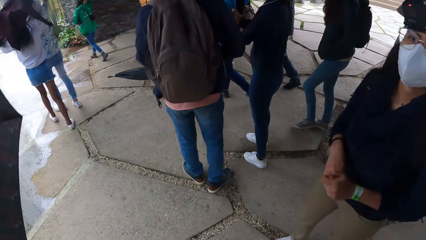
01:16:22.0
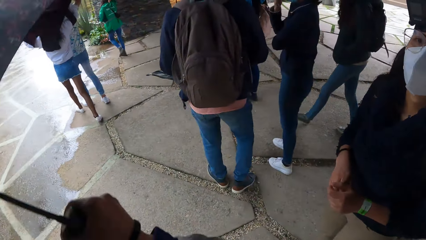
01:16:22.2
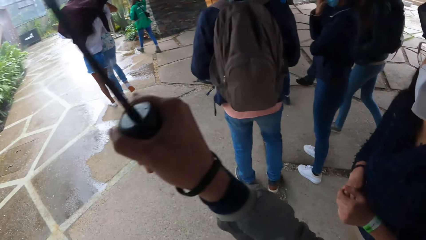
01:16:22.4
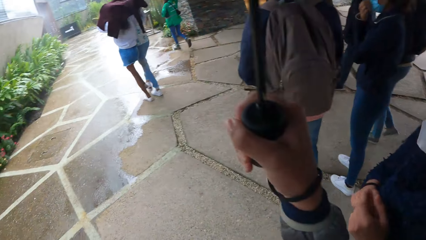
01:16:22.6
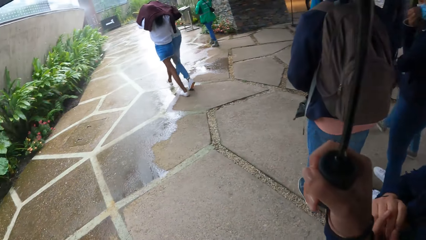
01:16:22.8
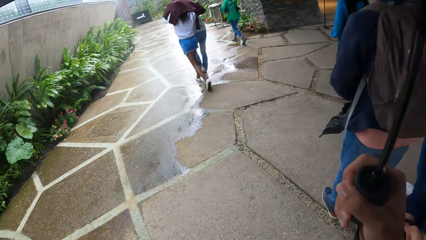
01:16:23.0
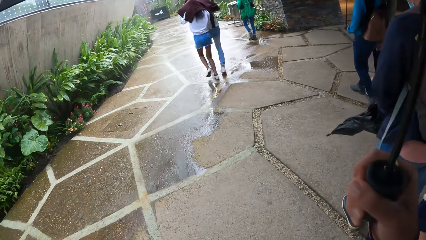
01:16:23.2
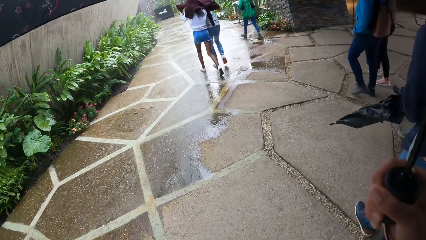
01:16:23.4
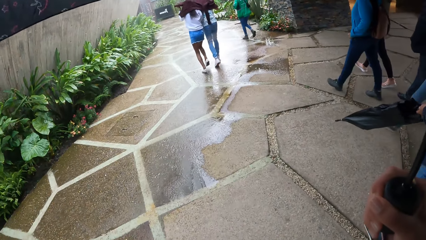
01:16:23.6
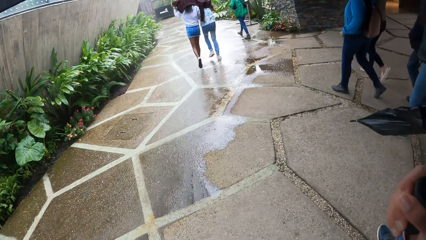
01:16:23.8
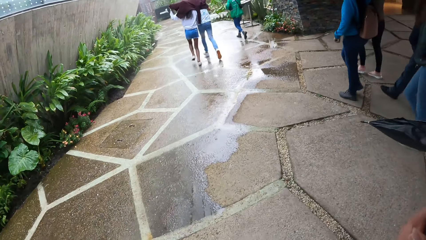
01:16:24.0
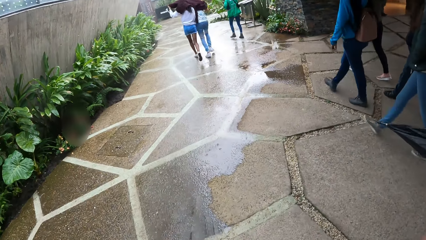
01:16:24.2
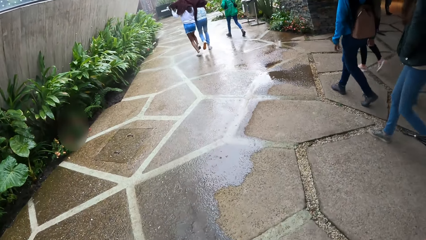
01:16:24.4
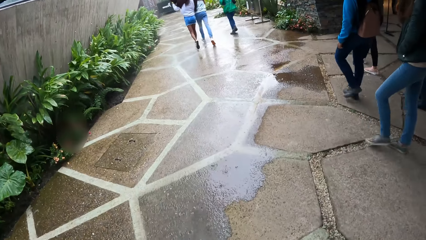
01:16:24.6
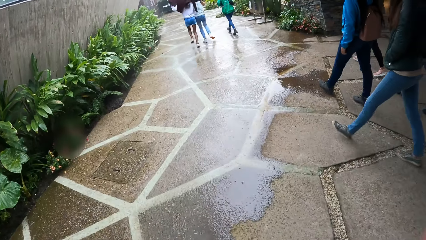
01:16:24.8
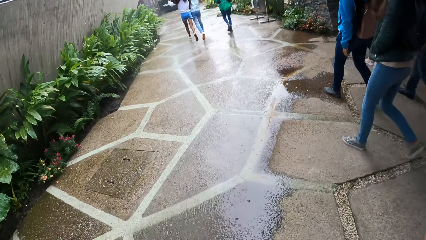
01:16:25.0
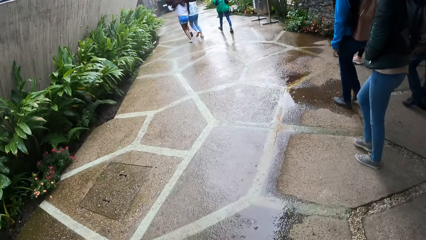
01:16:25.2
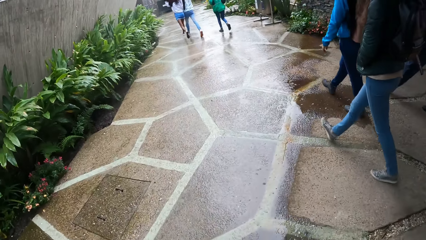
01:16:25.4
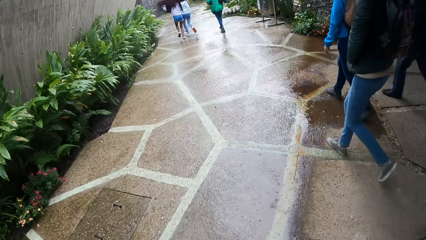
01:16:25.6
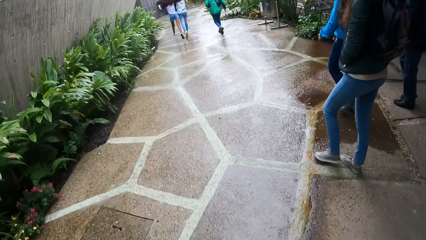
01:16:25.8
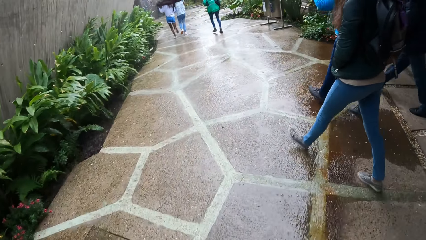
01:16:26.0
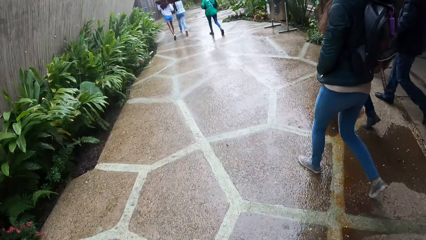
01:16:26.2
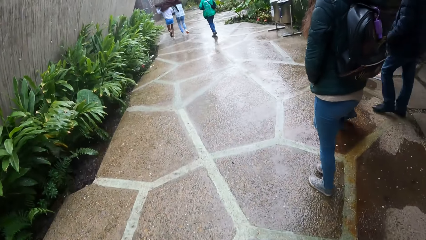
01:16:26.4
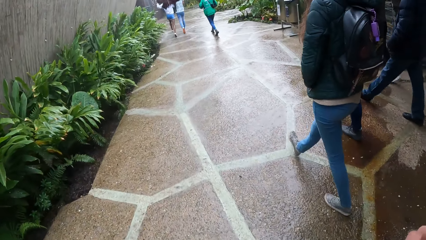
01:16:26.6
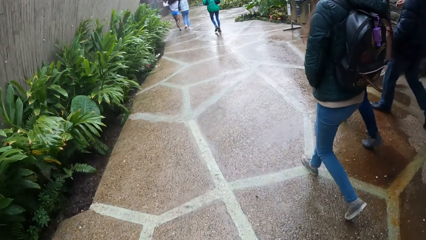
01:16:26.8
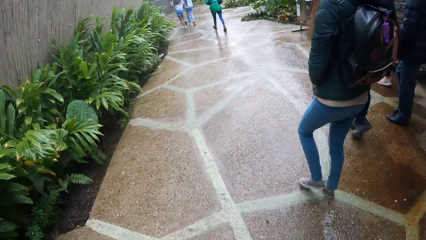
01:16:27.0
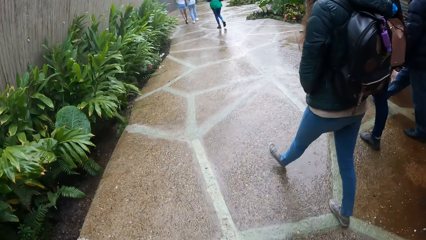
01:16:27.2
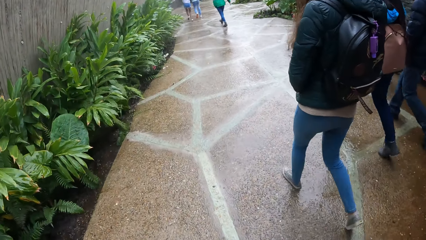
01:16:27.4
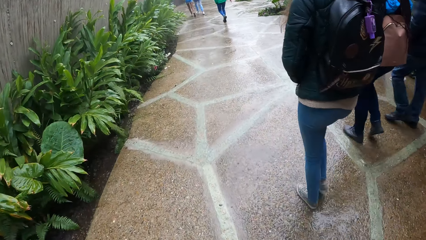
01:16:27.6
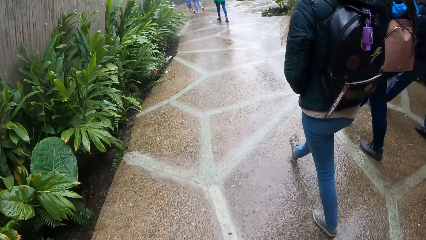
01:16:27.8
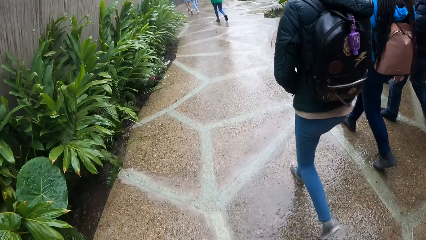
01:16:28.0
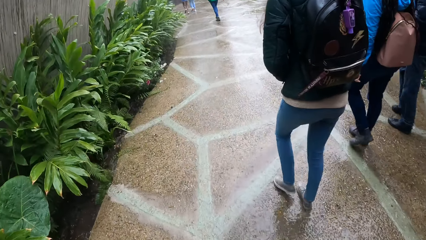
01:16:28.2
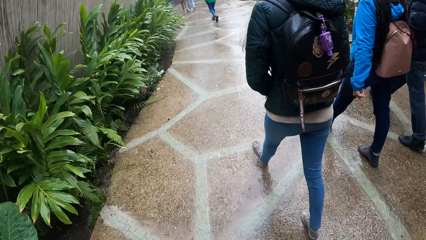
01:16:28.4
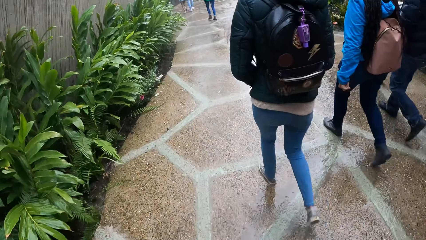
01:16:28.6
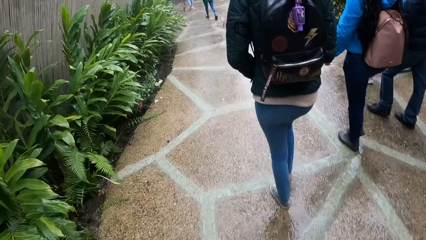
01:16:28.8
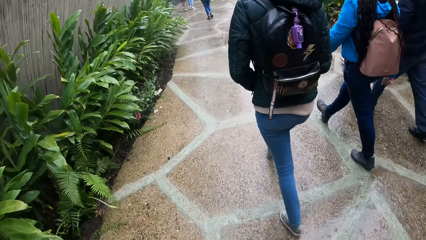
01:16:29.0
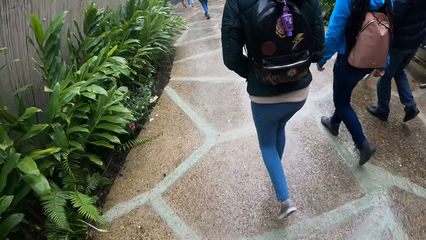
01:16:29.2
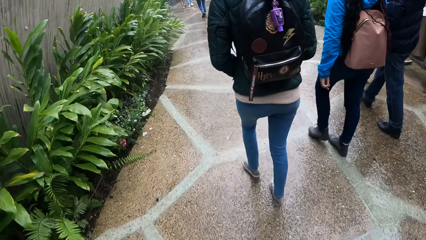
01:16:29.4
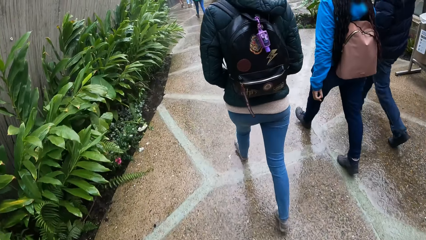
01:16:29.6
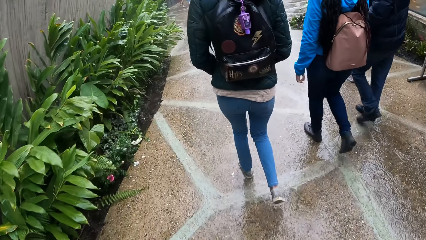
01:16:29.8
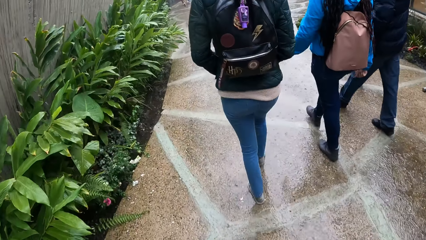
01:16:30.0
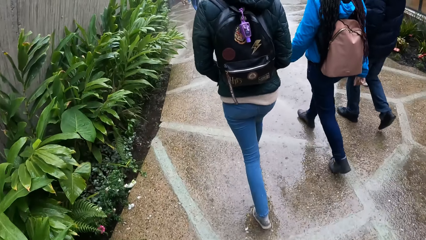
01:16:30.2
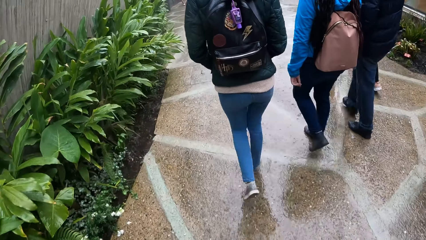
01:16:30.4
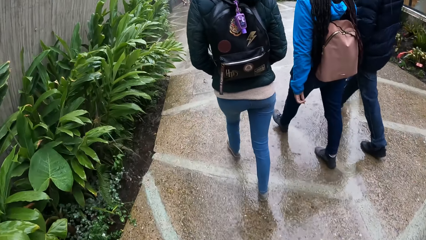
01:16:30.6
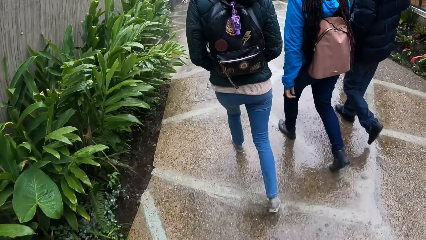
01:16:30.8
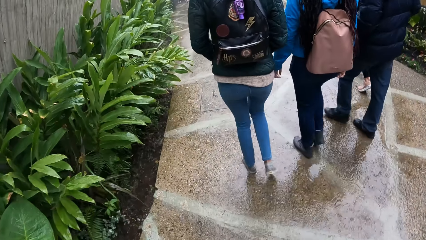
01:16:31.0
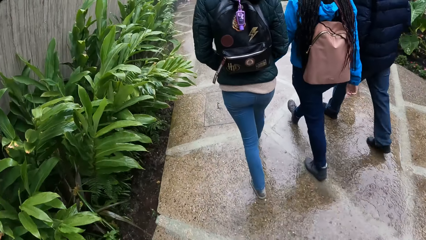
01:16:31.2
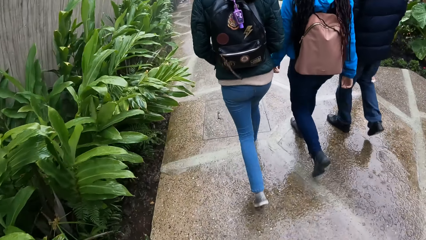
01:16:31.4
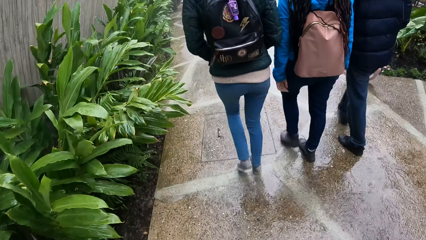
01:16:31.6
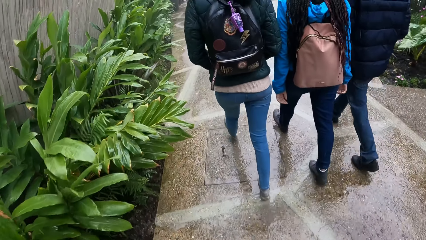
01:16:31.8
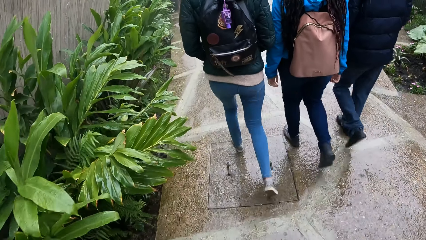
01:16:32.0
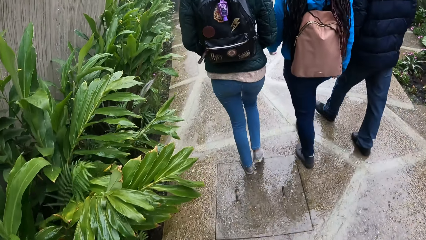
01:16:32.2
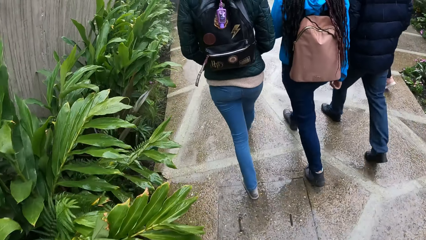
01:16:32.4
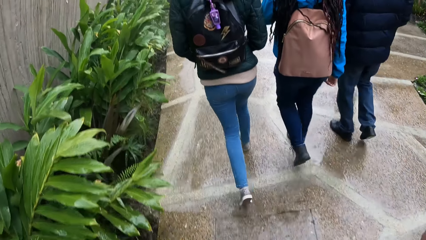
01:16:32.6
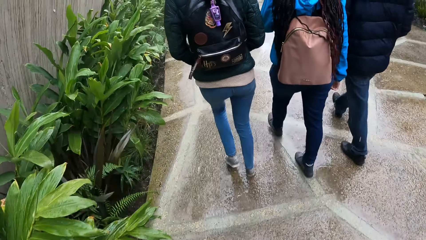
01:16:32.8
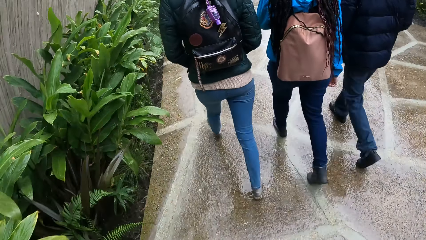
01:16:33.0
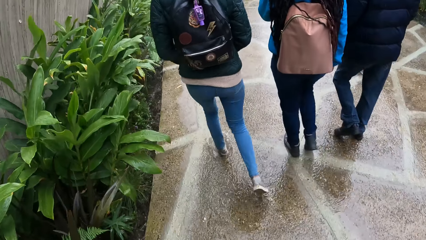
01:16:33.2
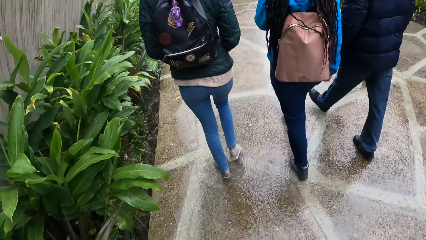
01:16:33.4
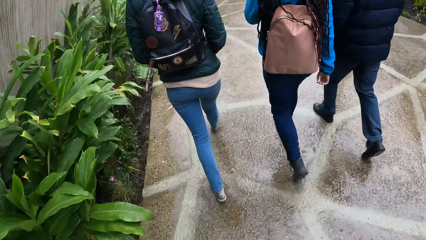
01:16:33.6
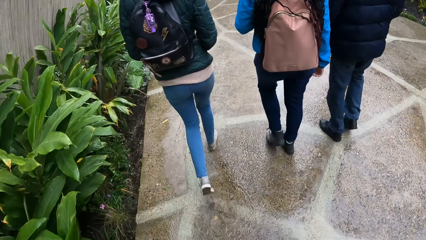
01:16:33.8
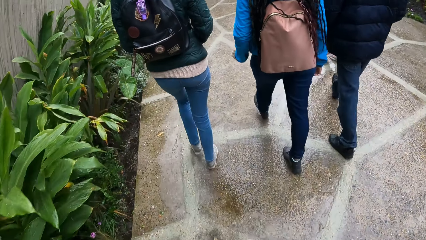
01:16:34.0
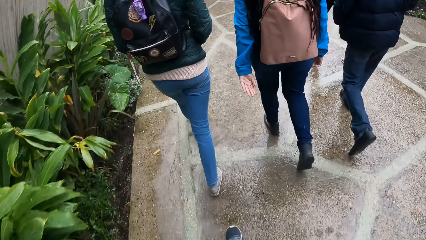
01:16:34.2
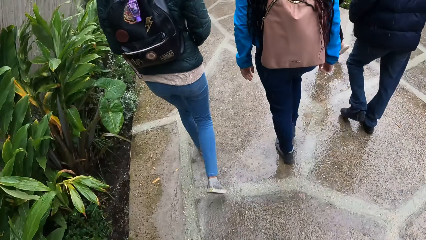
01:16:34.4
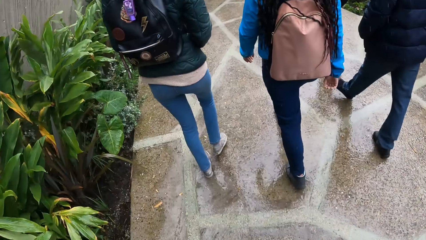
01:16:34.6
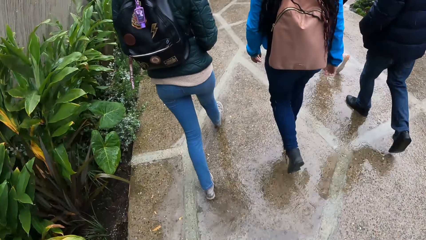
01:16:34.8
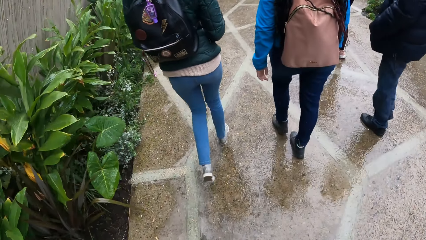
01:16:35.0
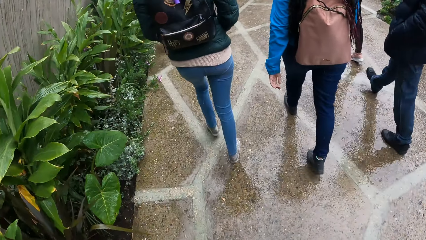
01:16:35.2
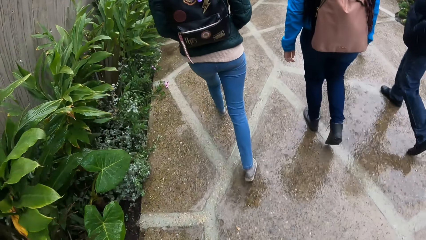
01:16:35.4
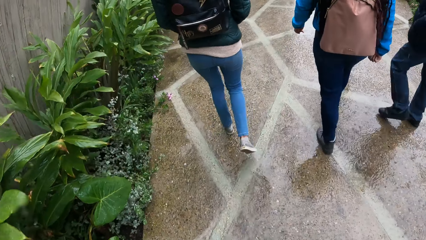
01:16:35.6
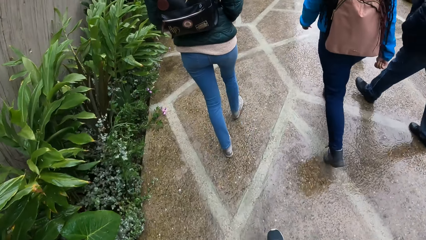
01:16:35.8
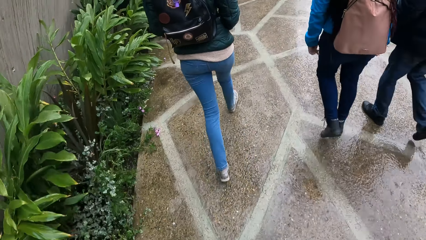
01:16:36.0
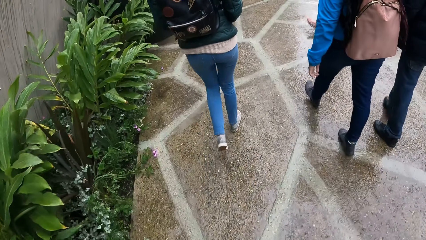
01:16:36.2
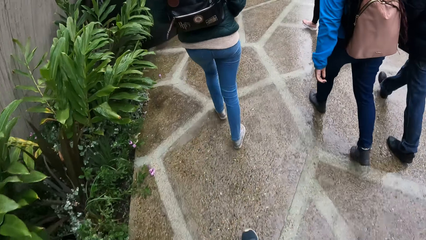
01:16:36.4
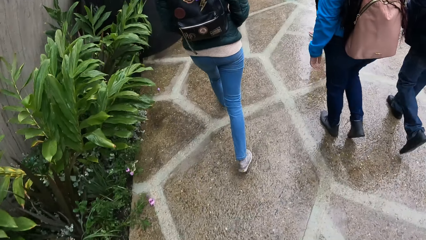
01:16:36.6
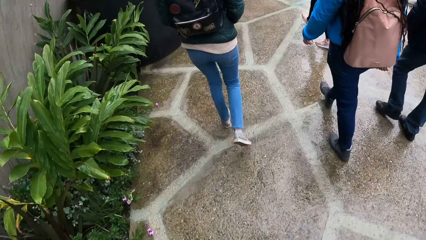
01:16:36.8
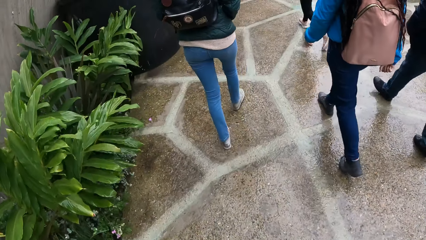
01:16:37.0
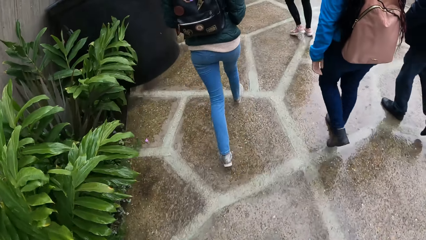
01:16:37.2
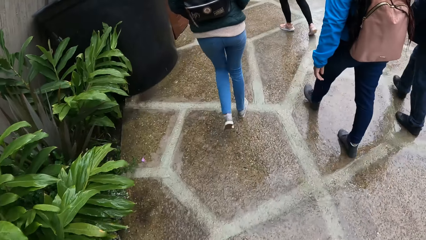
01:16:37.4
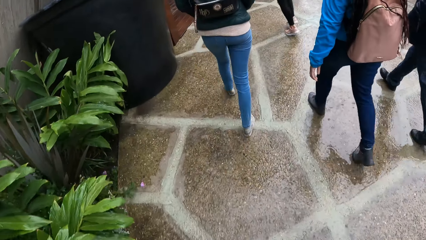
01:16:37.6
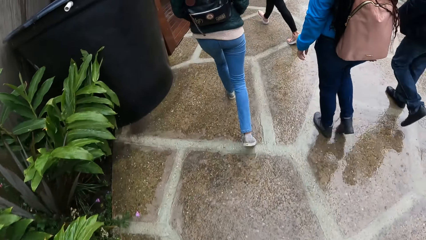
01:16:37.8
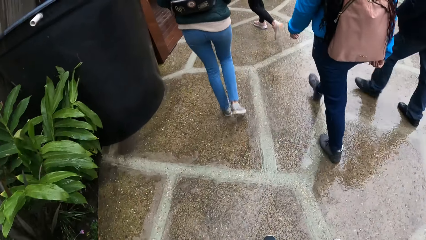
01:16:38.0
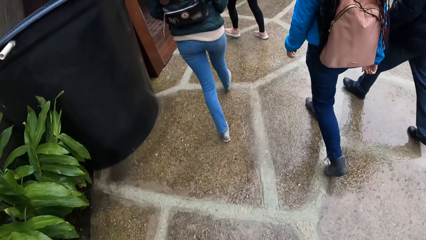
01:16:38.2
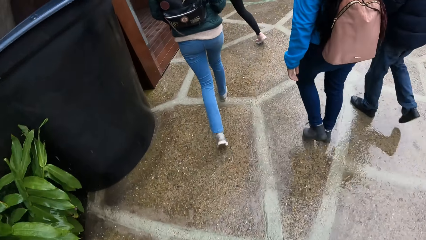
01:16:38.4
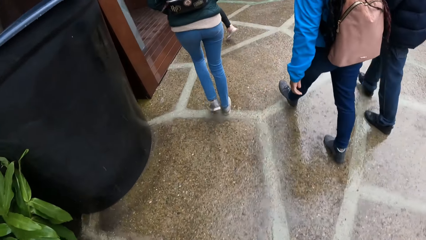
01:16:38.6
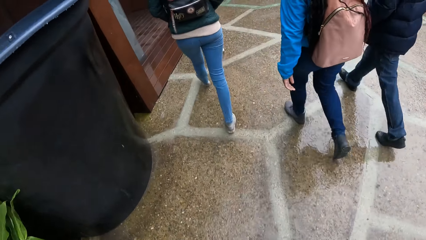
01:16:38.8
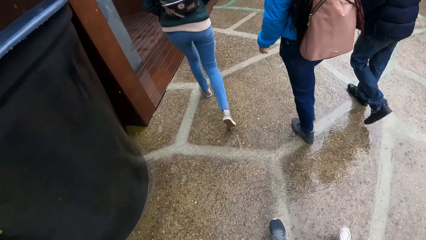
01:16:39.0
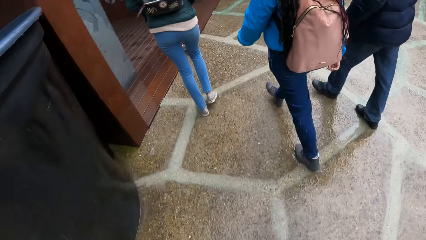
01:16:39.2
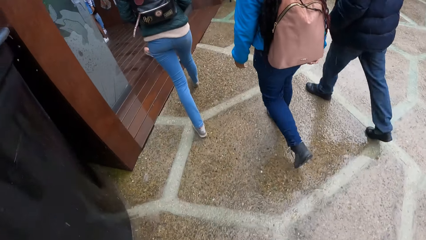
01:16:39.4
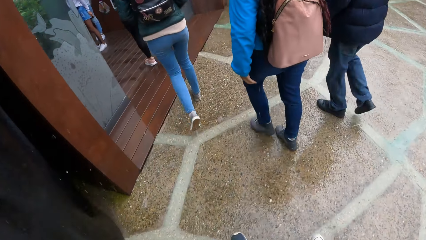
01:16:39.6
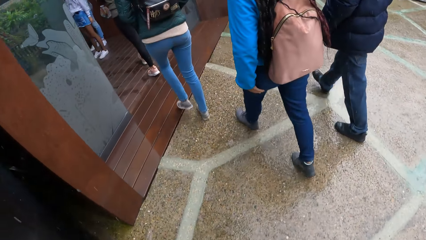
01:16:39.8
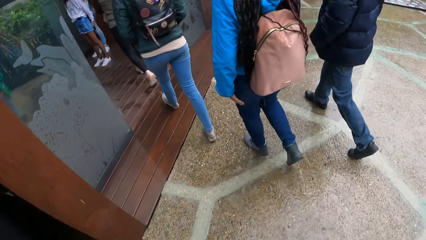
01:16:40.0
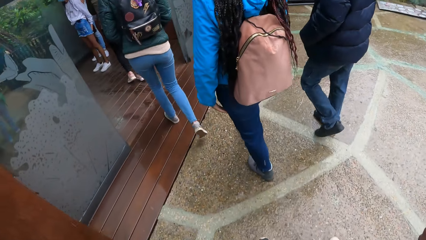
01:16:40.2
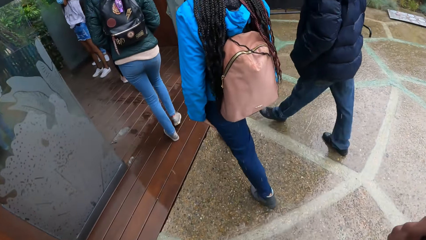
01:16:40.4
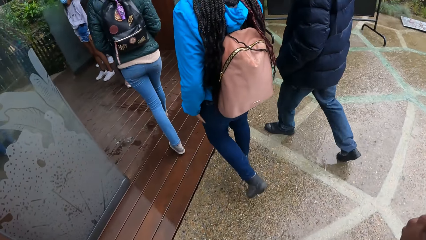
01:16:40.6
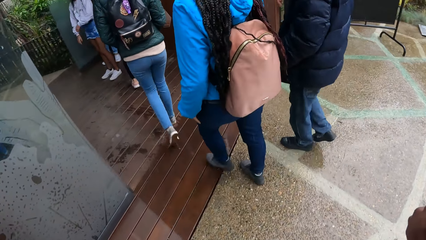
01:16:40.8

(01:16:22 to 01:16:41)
The camera wearer holds the umbrella over her head with her right hand. The woman walks into the rain. The man and another woman run into the rain. The camera wearer, another woman, a third woman, and another man walk into the rain. She walks along the sidewalk. She and the group of people walk out of the rain into a veranda.
